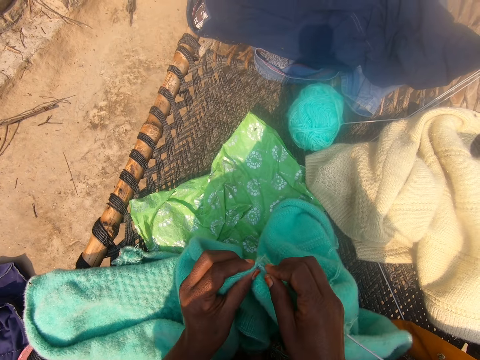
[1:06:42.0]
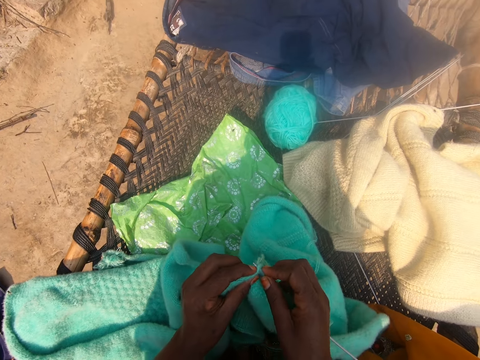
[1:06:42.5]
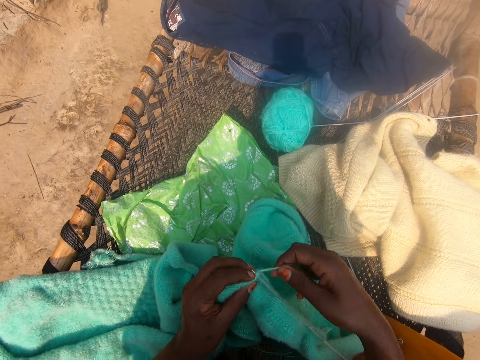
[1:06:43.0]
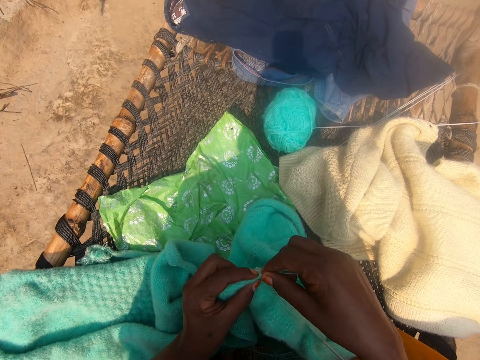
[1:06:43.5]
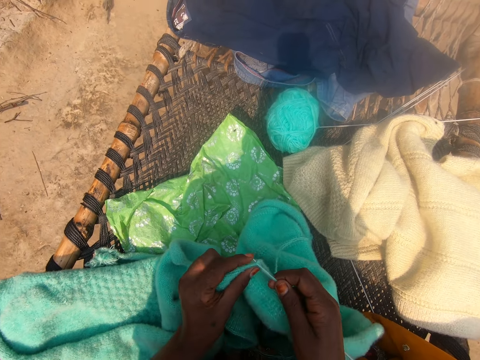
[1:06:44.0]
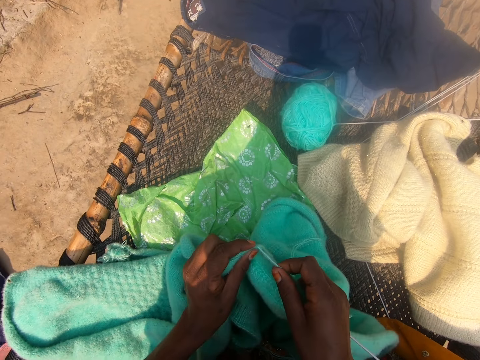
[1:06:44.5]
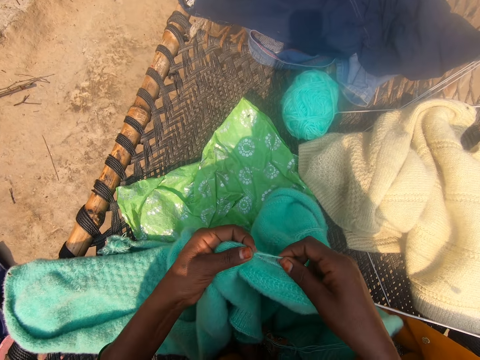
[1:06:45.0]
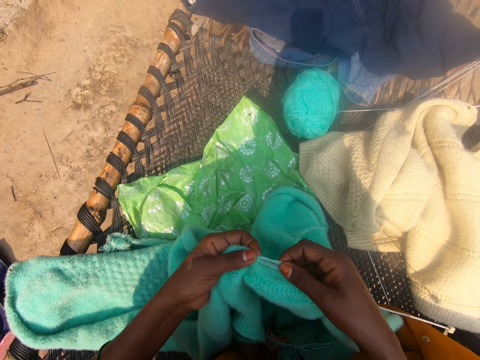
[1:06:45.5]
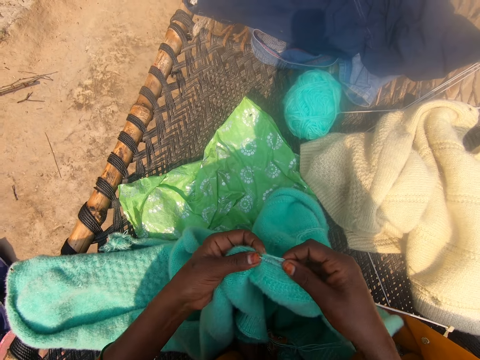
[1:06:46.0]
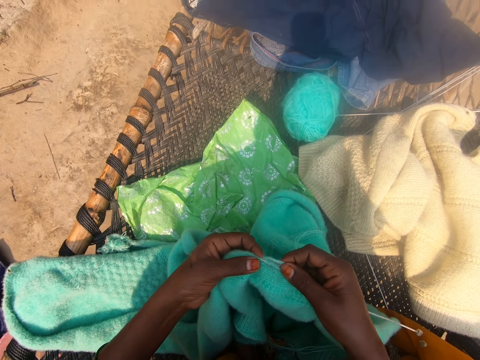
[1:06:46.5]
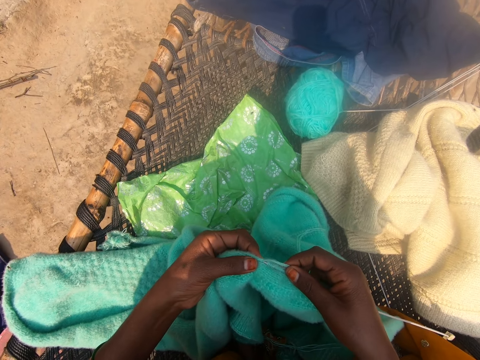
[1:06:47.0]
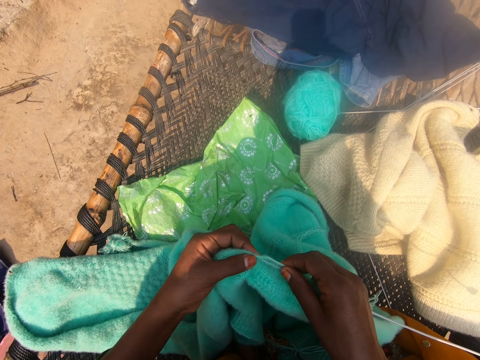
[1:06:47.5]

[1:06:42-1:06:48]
The camera wearer knits the wool with the knitting needle.

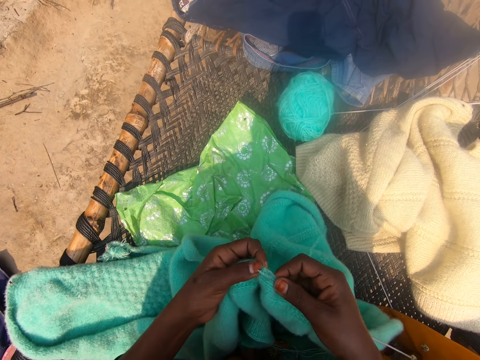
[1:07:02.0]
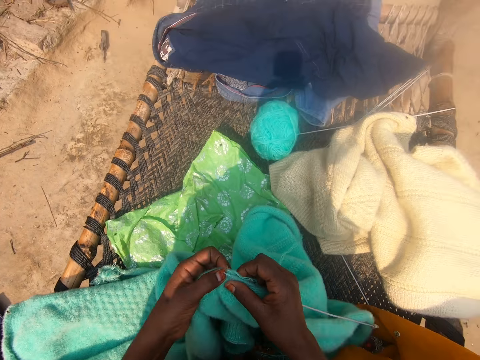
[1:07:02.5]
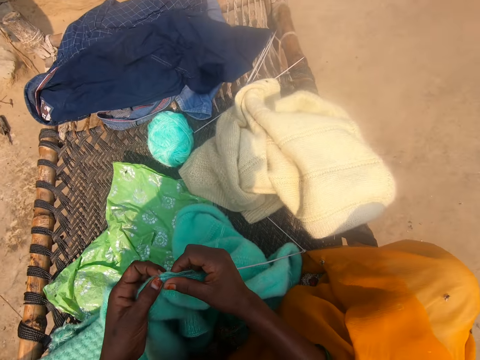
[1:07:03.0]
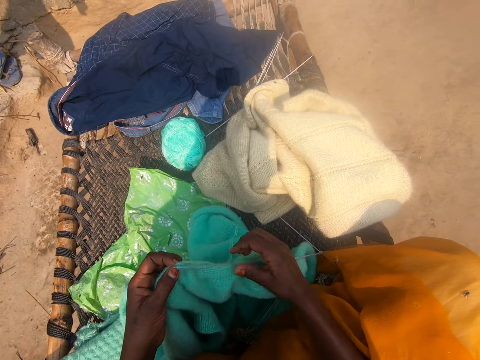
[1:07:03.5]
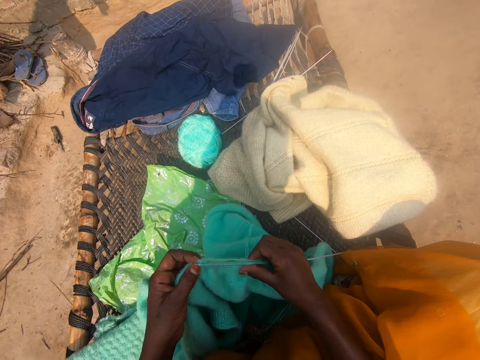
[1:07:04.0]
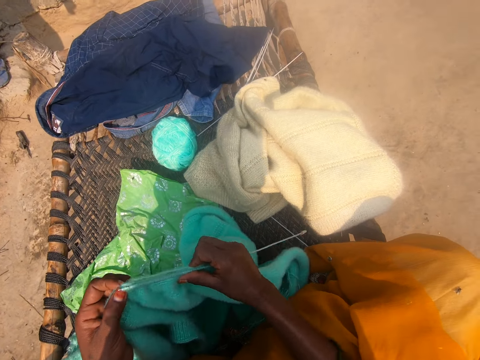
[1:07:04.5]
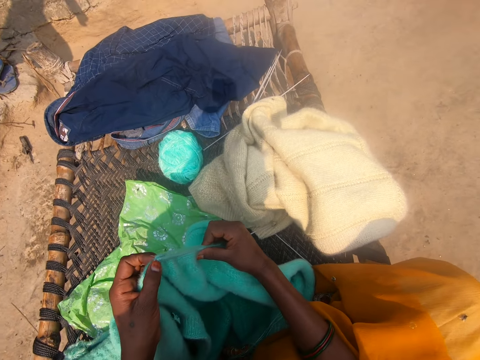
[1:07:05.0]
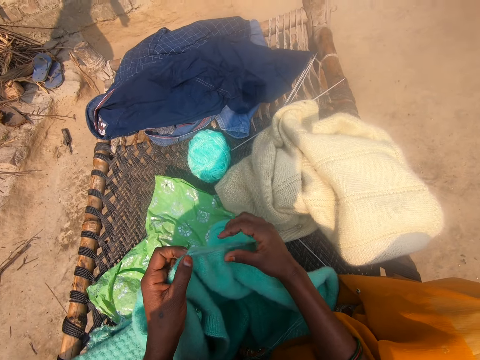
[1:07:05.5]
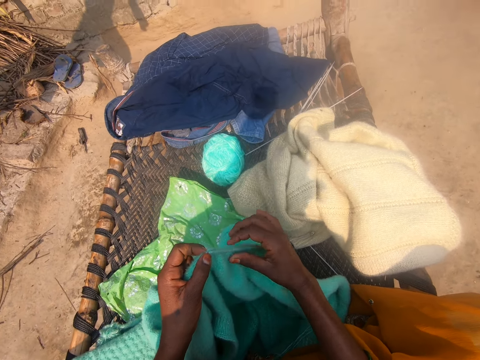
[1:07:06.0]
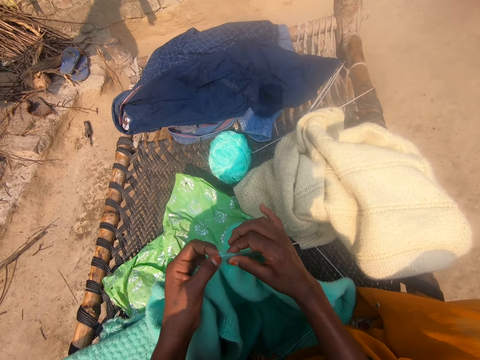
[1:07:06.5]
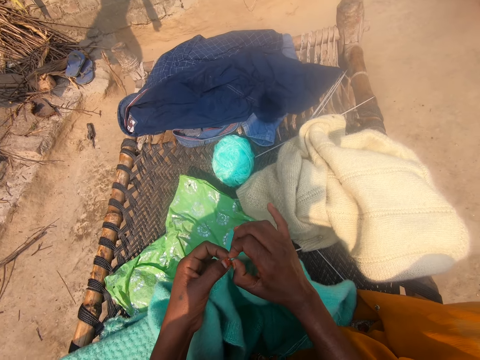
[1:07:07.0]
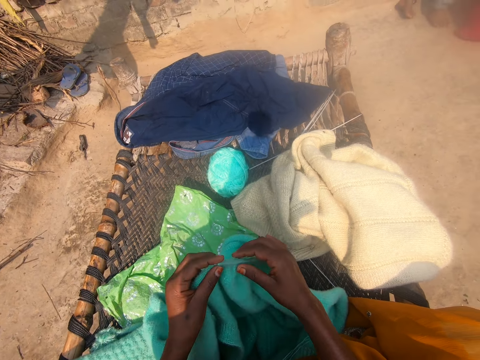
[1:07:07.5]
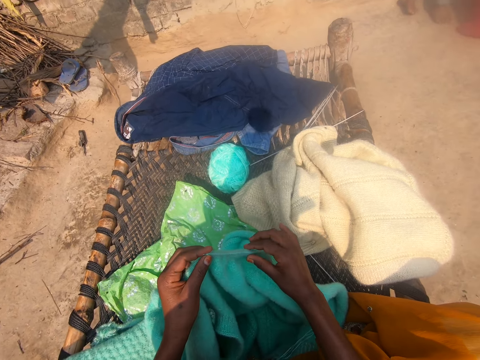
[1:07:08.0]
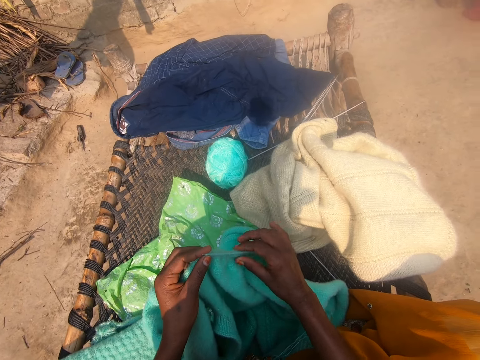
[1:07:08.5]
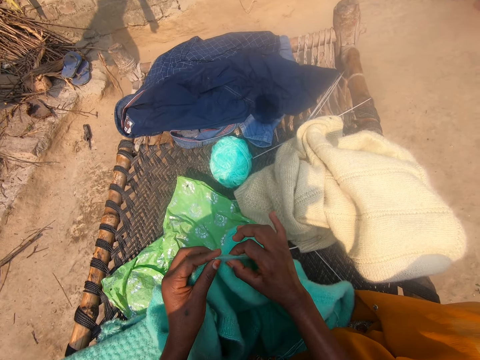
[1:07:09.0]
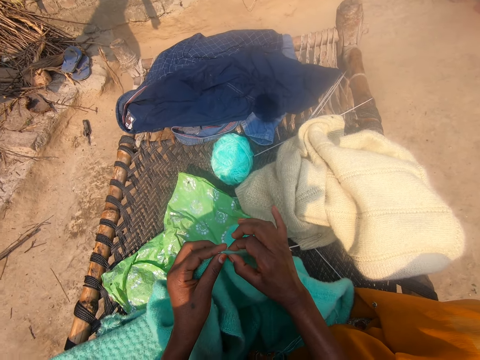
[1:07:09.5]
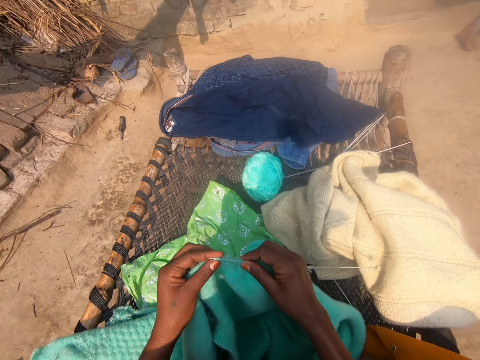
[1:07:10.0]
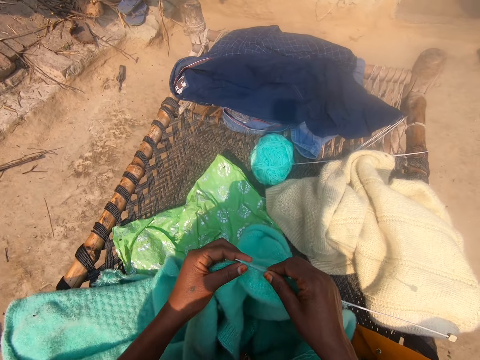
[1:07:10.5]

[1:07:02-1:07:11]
The camera wearer pulls the knitted wool towards her right hand.

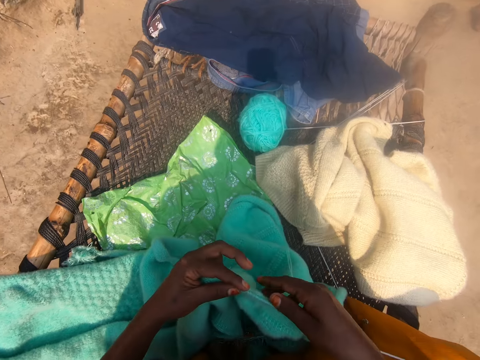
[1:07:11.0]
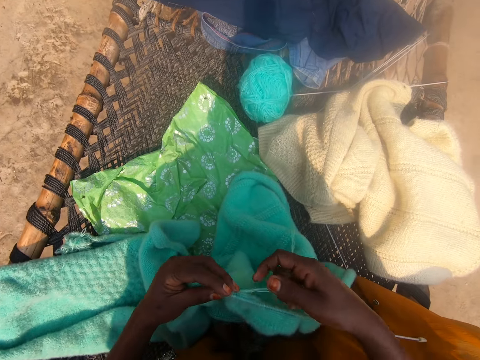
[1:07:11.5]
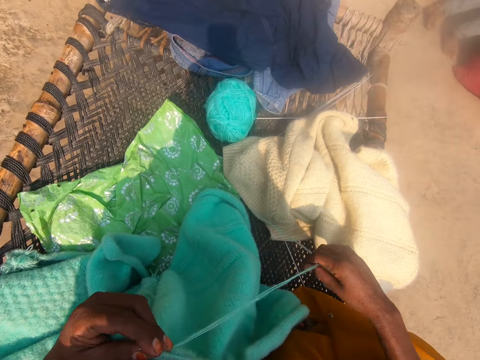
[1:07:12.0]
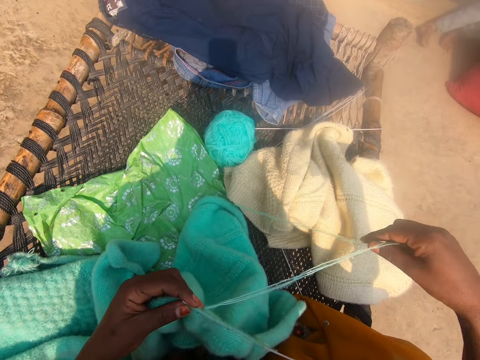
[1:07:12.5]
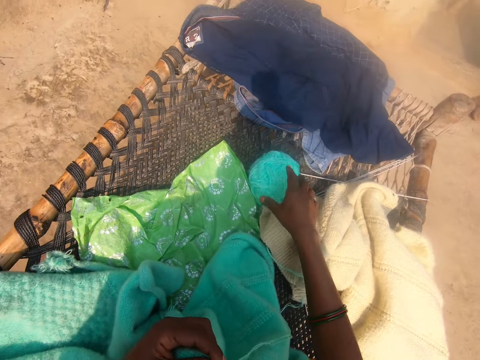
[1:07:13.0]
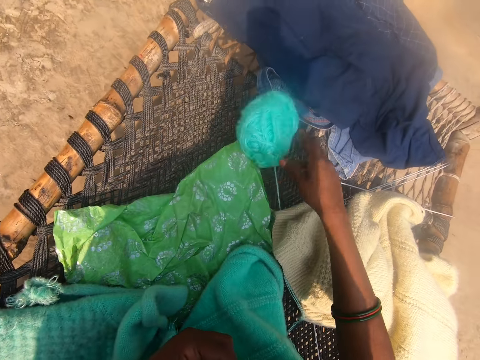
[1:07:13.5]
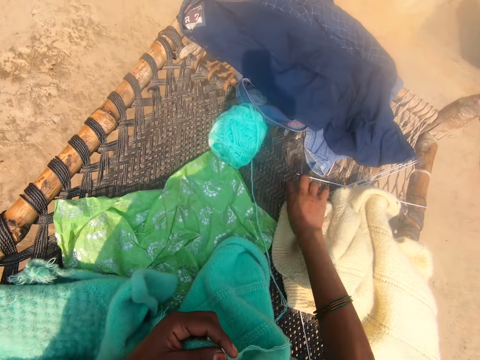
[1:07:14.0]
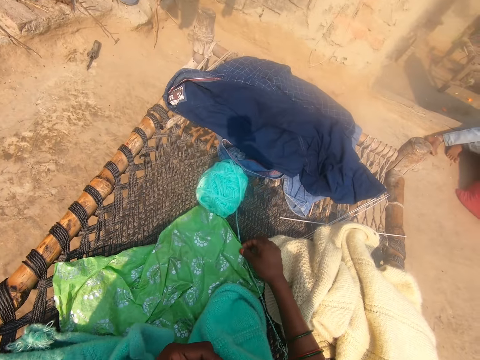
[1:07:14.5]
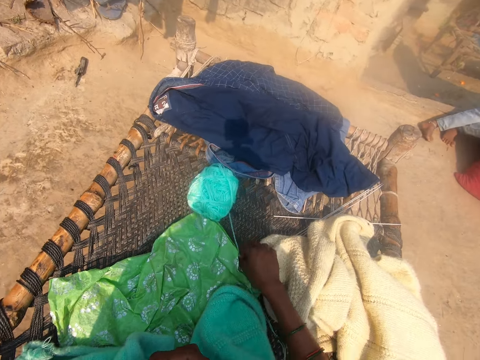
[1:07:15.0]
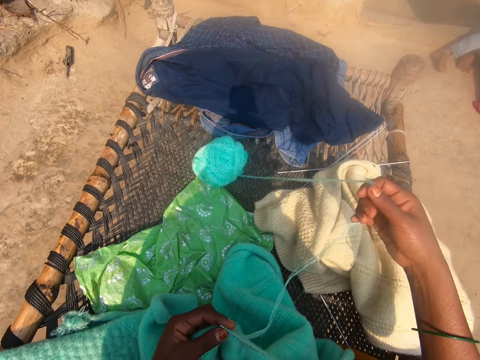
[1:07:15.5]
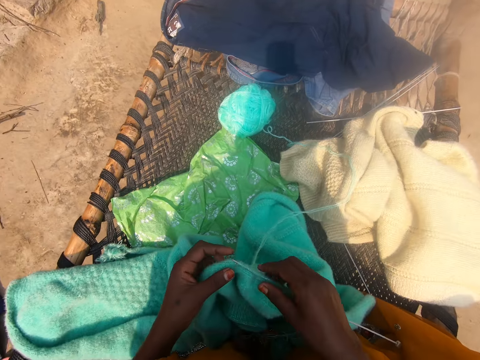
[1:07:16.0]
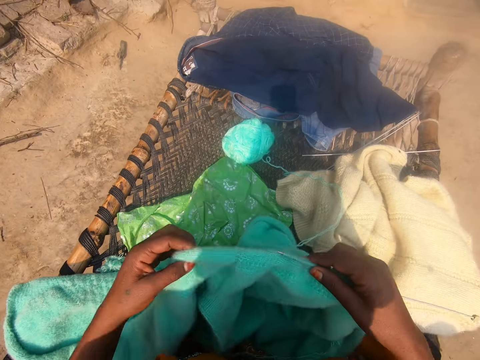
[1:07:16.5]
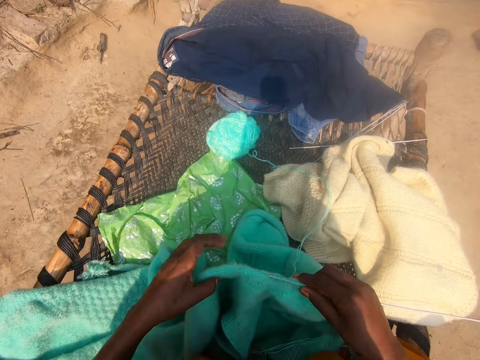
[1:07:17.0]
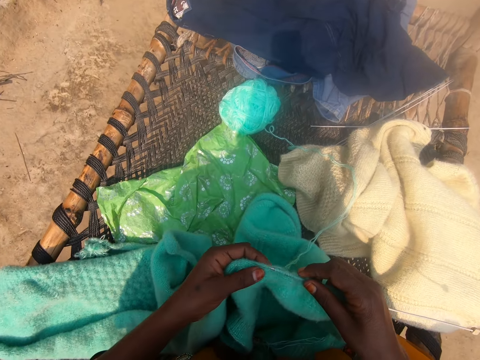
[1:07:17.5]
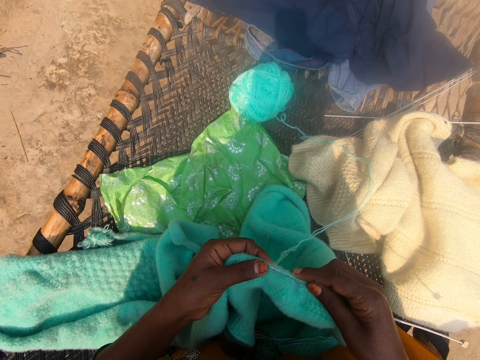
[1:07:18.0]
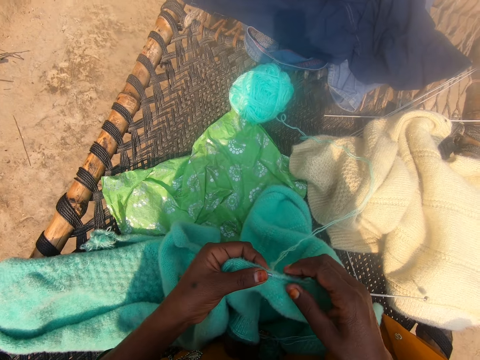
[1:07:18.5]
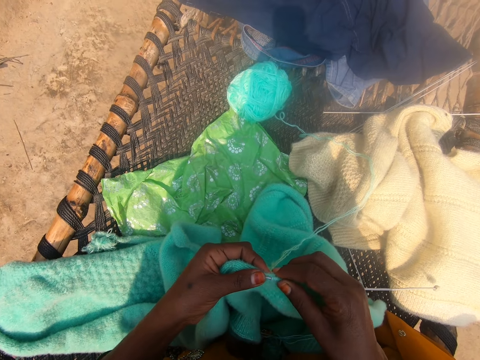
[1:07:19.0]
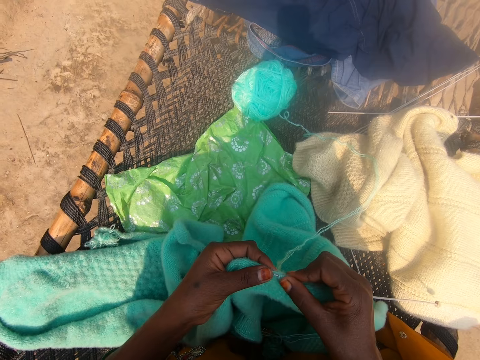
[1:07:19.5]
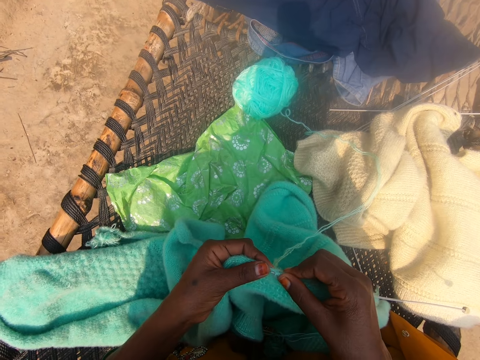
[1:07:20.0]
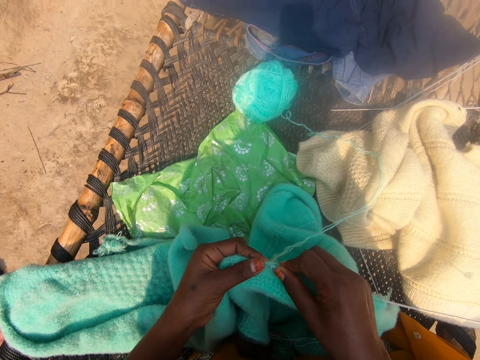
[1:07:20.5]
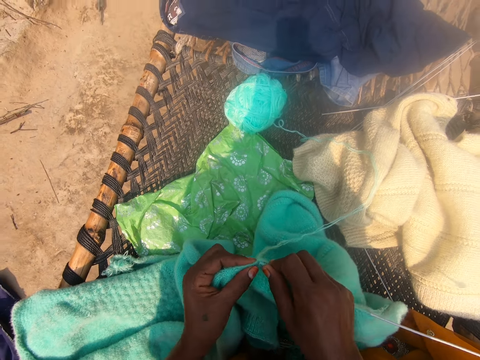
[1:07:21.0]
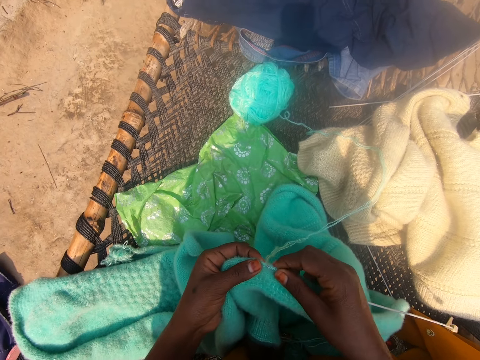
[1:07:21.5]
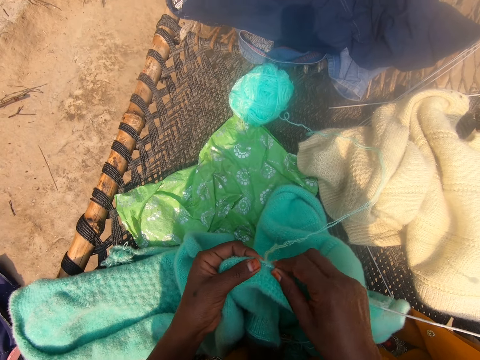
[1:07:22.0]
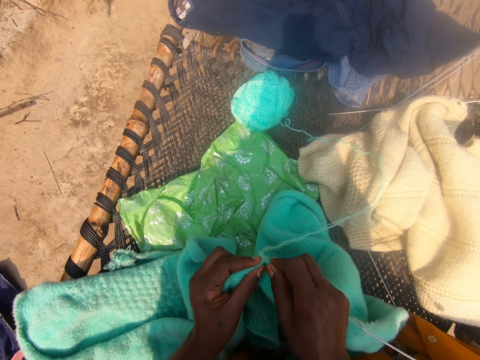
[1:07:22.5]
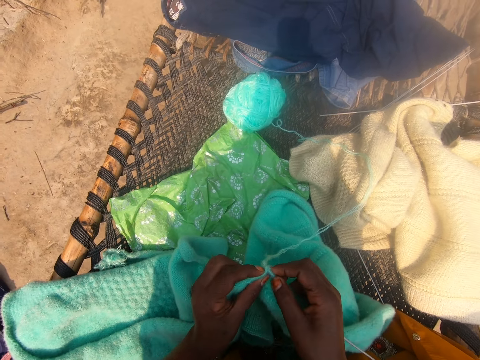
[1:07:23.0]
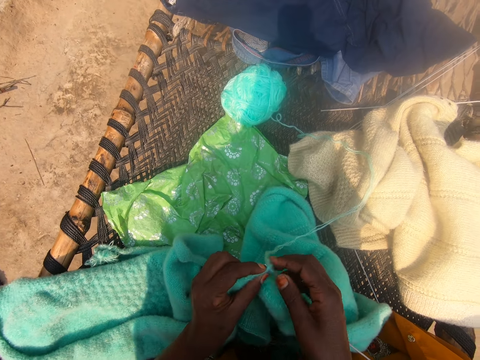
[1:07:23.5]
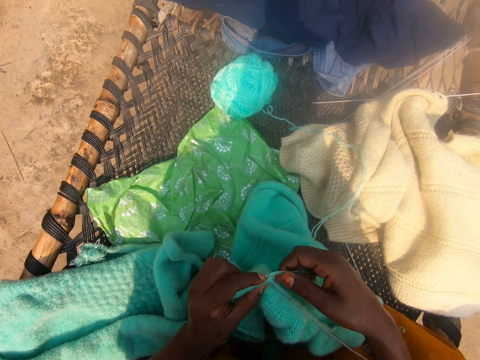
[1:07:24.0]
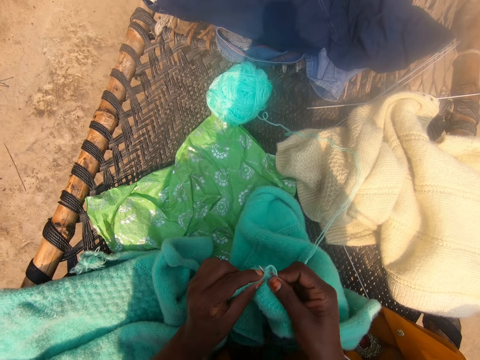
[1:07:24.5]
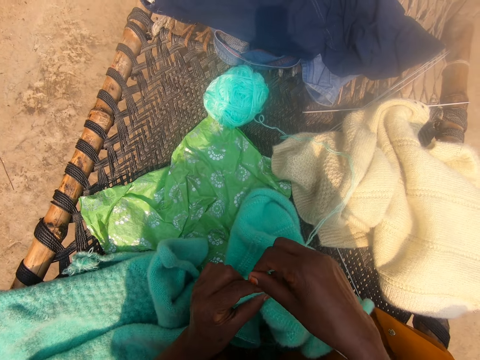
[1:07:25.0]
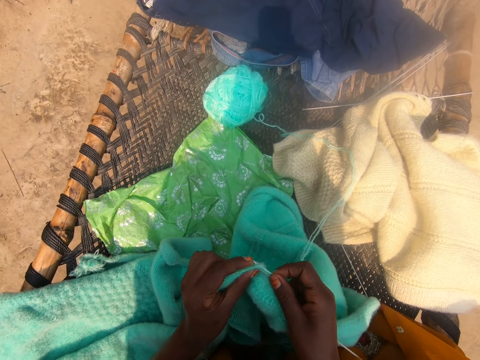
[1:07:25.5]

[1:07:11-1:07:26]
The camera wearer pulls on the wool with her right hand. She adjusts the thread with her hand. She moves the bundle of wool away from the knitting needles. She lifts up a part of the sweater with her right hand. She holds the wool with her hand. She picks up the wool with her hand. She lets go of the wool. She holds the knitted wool with both her hands and lifts up the knitted wool with her hands. She knits a cloth with a knitting pin and a thread using her hand. She lowers the knitted wool towards her thighs. She adjusts the position of the knitting needle. She knits the wool with the knitting needle.
